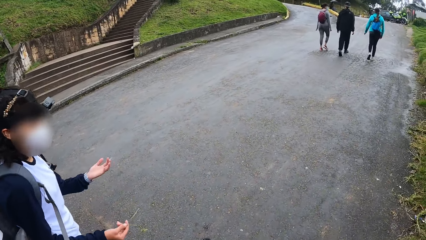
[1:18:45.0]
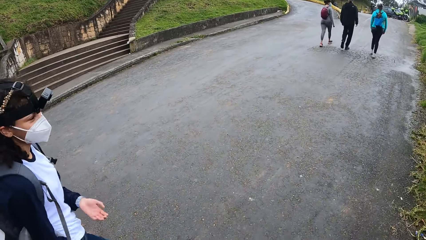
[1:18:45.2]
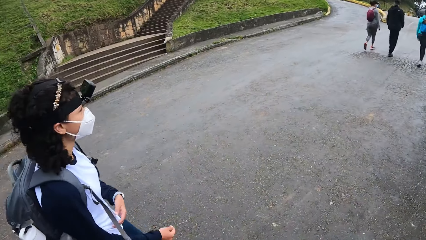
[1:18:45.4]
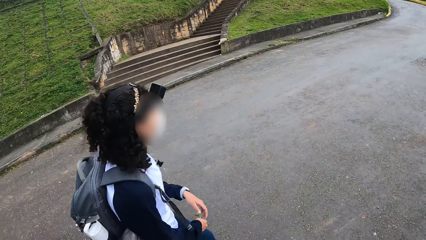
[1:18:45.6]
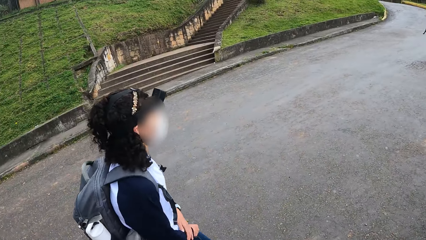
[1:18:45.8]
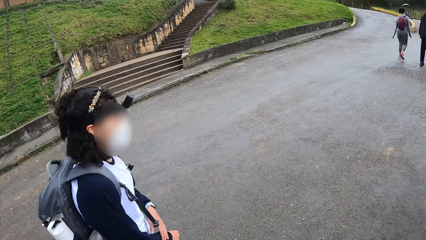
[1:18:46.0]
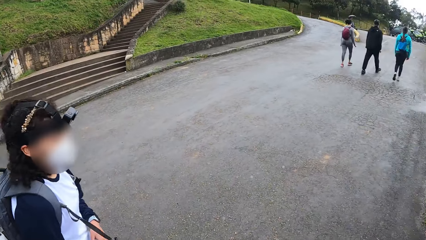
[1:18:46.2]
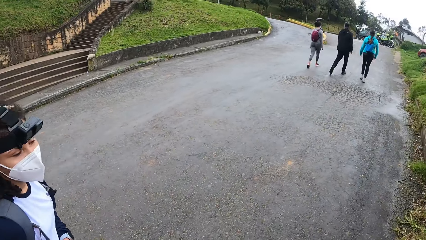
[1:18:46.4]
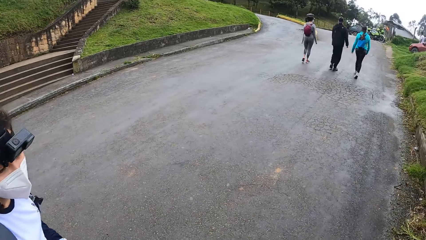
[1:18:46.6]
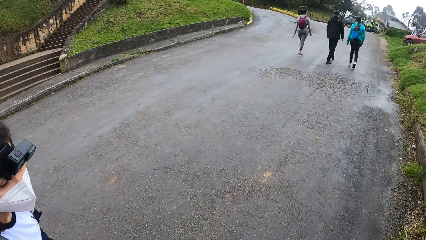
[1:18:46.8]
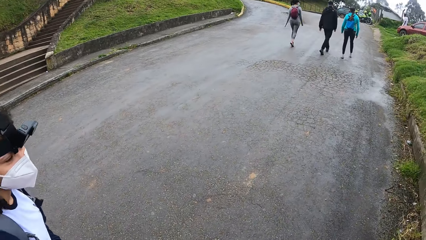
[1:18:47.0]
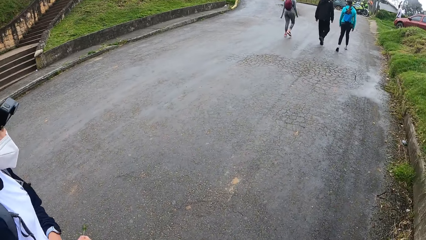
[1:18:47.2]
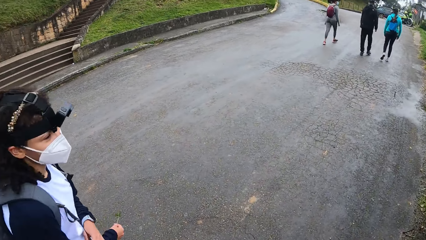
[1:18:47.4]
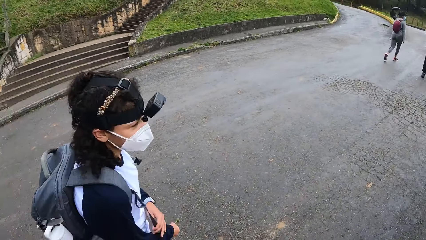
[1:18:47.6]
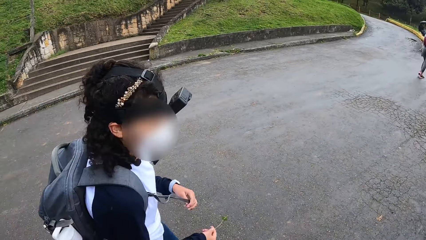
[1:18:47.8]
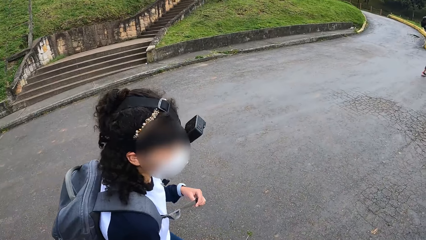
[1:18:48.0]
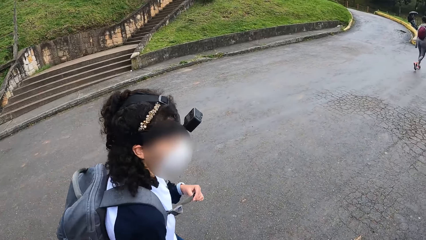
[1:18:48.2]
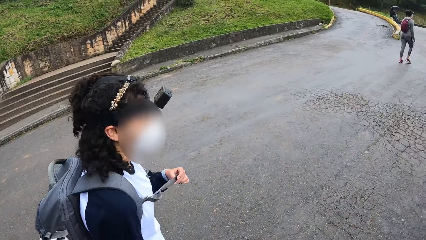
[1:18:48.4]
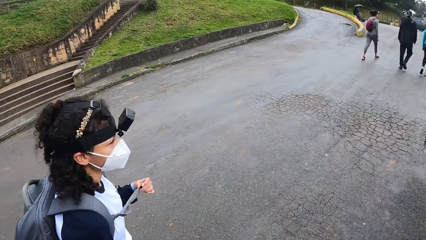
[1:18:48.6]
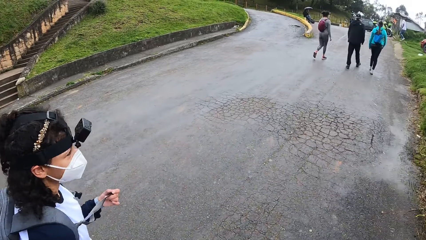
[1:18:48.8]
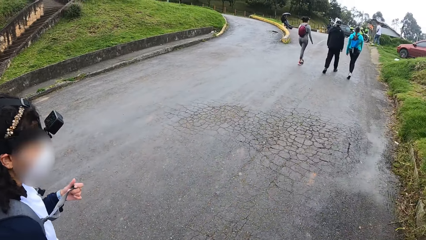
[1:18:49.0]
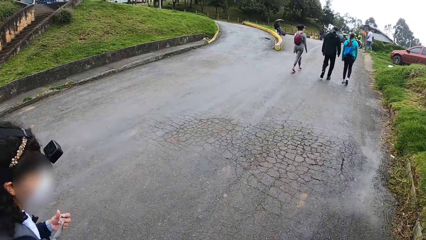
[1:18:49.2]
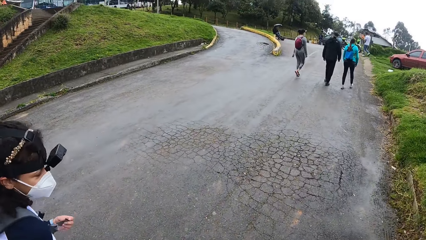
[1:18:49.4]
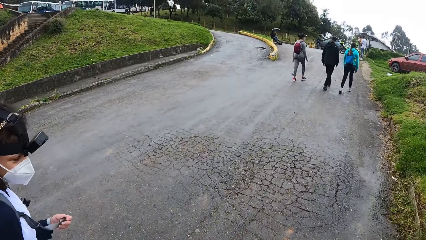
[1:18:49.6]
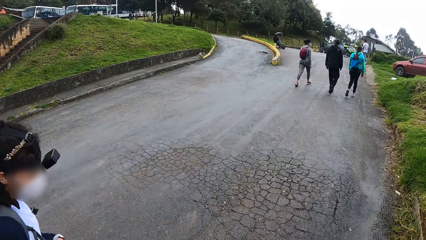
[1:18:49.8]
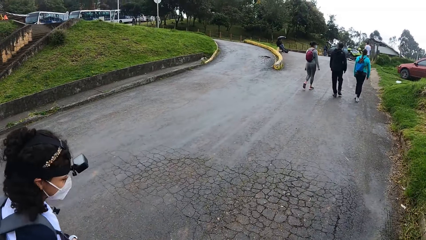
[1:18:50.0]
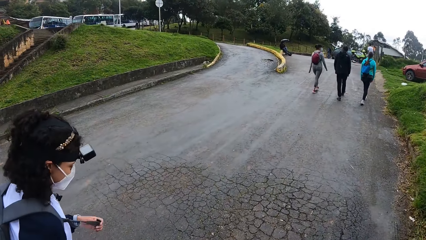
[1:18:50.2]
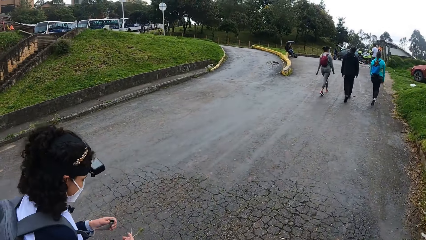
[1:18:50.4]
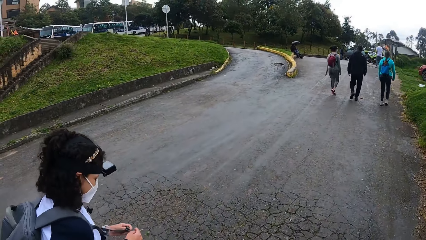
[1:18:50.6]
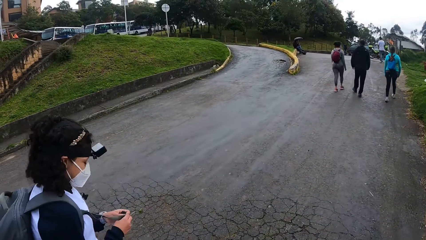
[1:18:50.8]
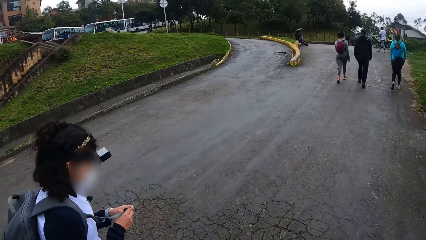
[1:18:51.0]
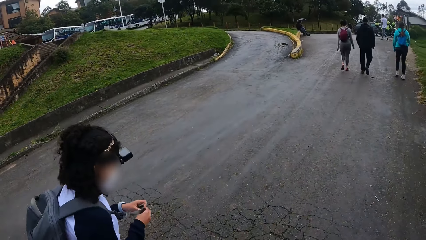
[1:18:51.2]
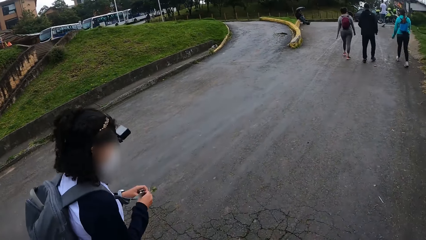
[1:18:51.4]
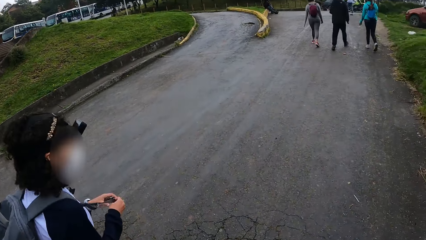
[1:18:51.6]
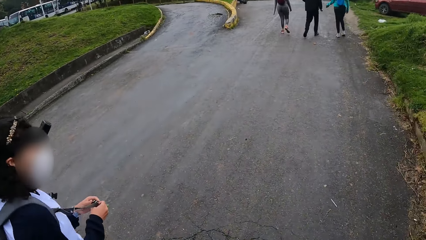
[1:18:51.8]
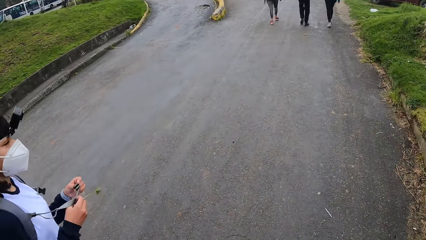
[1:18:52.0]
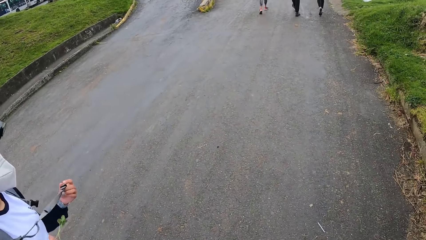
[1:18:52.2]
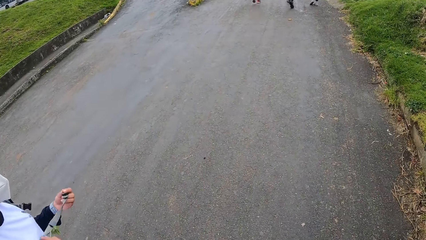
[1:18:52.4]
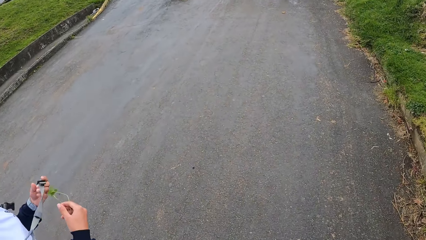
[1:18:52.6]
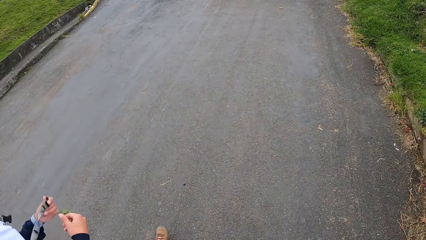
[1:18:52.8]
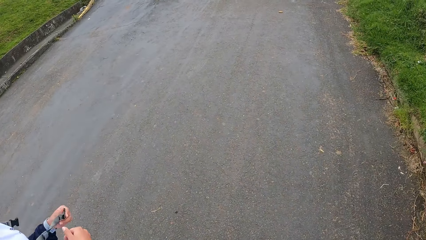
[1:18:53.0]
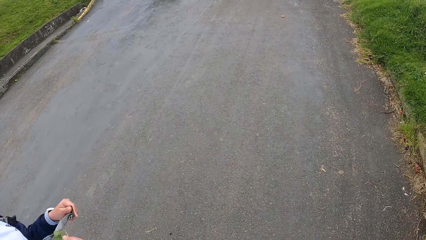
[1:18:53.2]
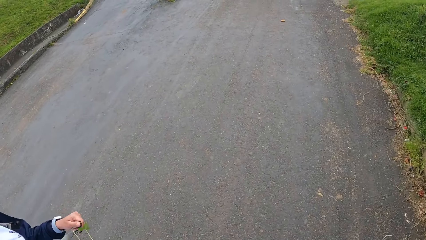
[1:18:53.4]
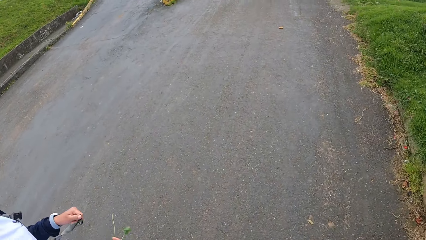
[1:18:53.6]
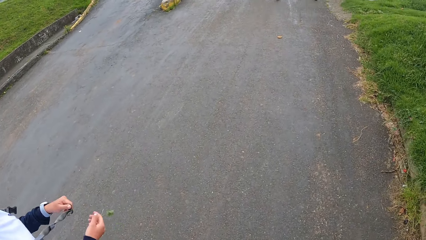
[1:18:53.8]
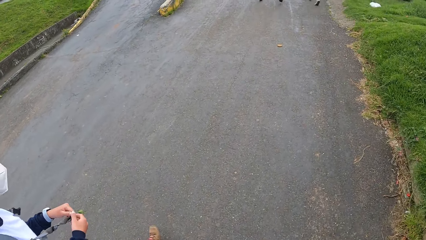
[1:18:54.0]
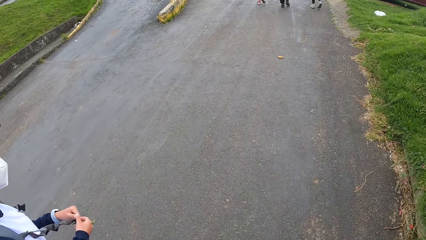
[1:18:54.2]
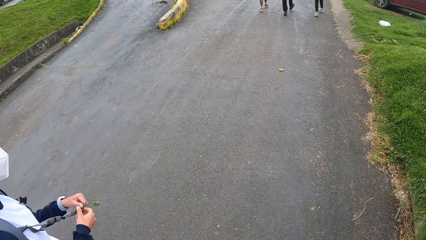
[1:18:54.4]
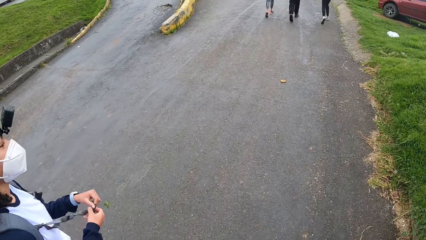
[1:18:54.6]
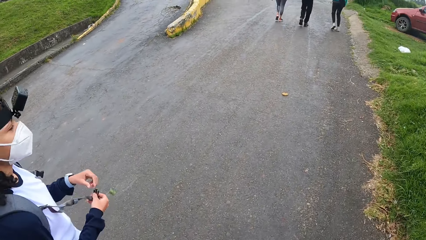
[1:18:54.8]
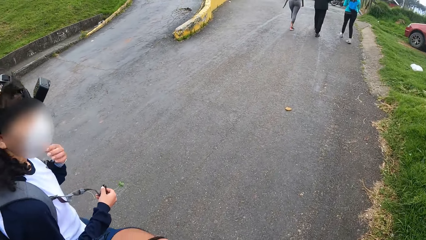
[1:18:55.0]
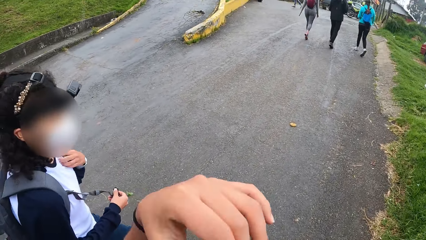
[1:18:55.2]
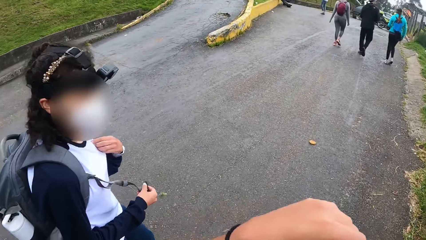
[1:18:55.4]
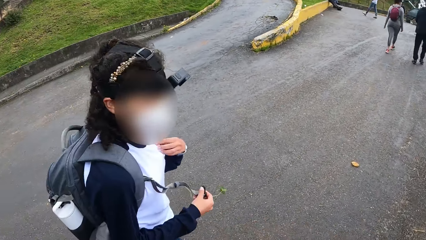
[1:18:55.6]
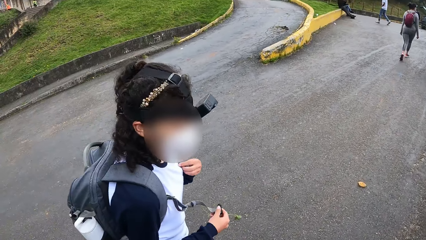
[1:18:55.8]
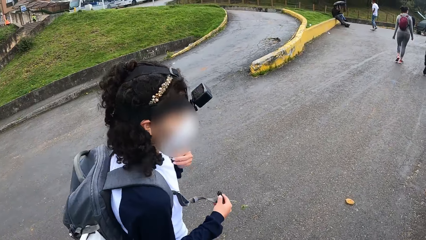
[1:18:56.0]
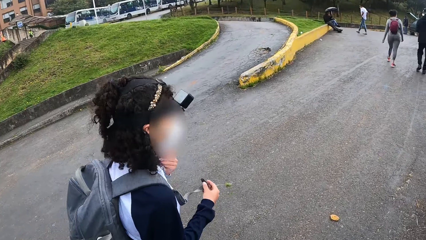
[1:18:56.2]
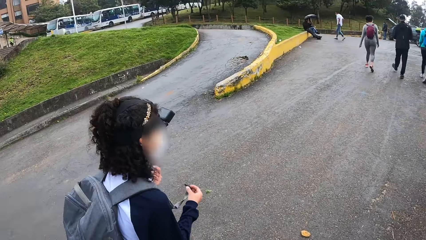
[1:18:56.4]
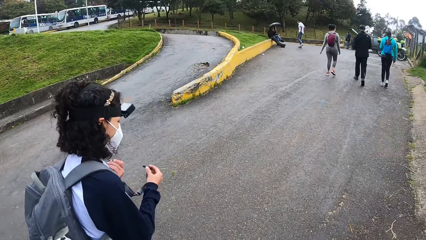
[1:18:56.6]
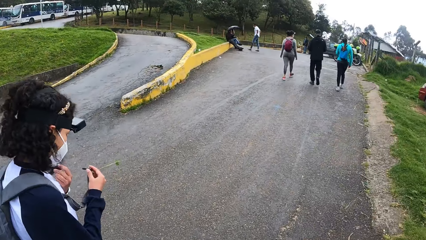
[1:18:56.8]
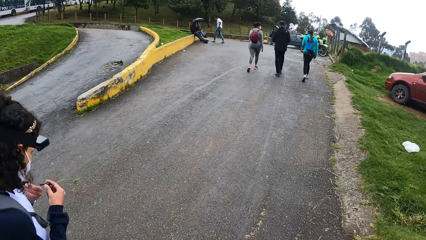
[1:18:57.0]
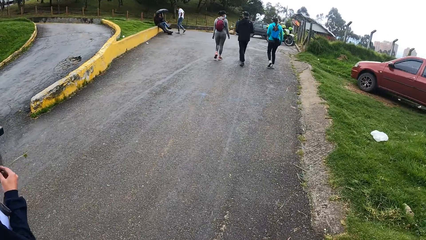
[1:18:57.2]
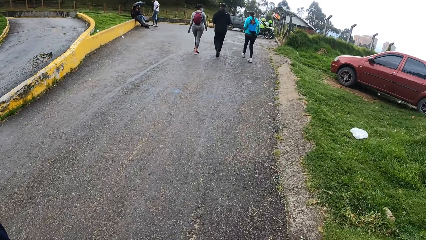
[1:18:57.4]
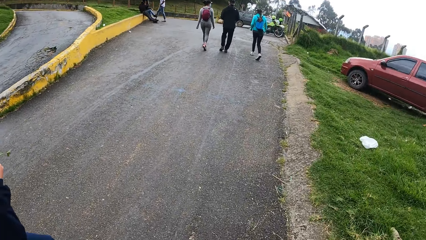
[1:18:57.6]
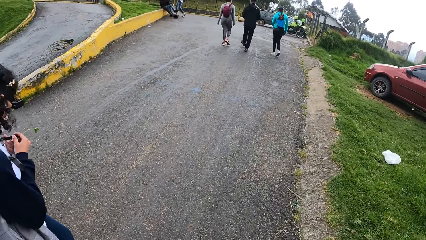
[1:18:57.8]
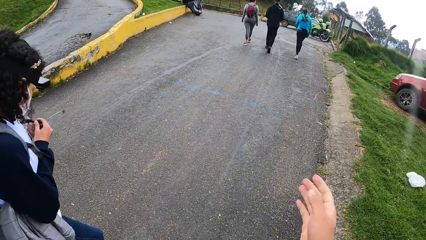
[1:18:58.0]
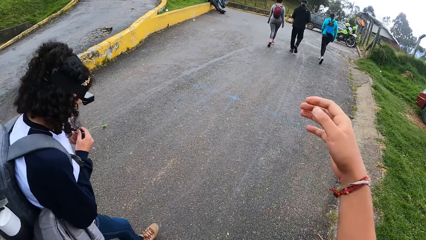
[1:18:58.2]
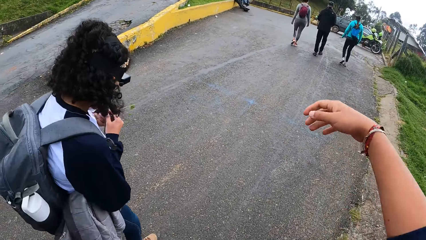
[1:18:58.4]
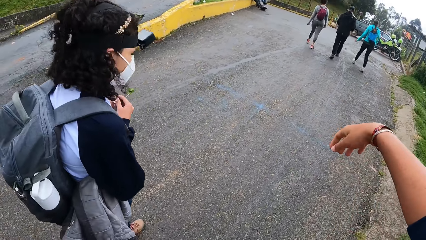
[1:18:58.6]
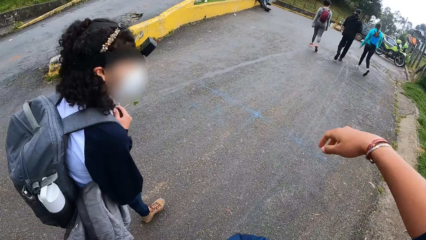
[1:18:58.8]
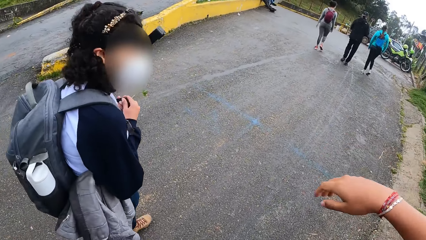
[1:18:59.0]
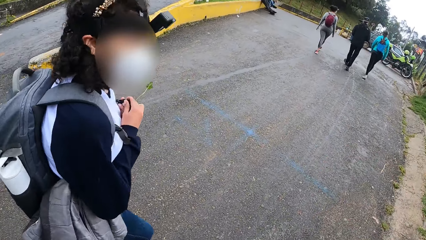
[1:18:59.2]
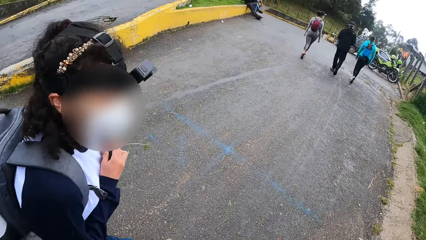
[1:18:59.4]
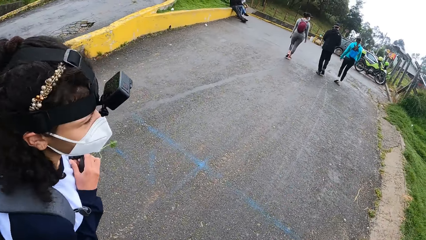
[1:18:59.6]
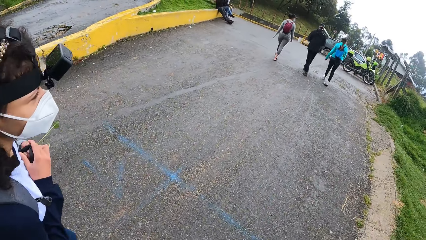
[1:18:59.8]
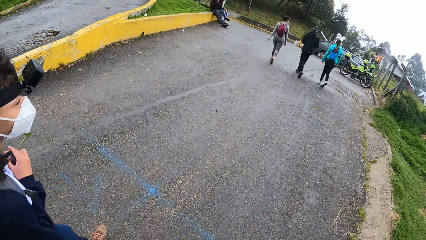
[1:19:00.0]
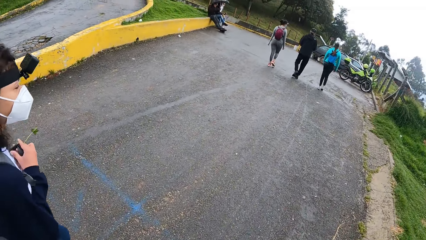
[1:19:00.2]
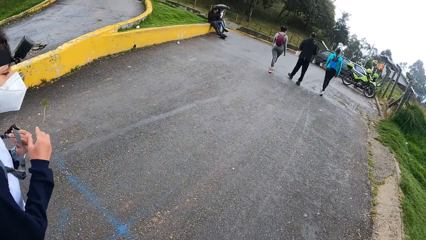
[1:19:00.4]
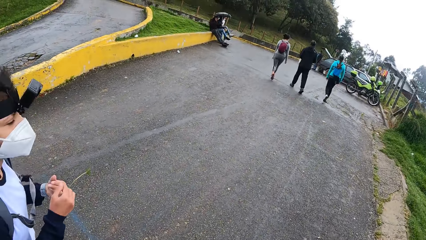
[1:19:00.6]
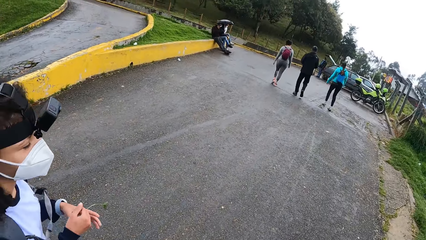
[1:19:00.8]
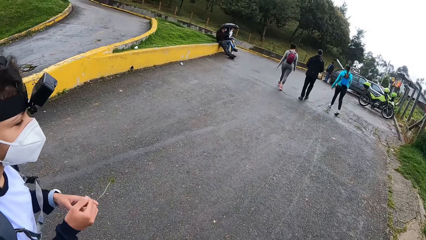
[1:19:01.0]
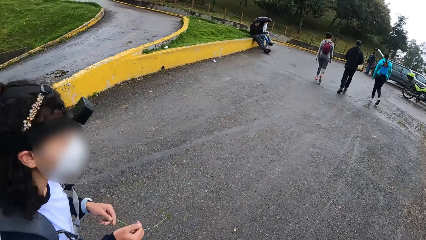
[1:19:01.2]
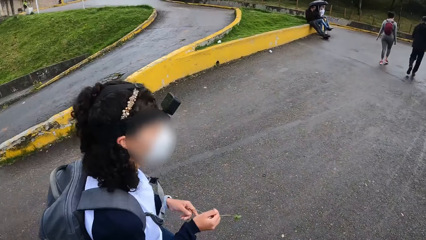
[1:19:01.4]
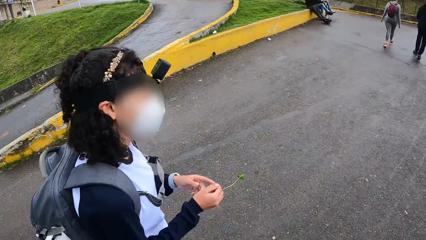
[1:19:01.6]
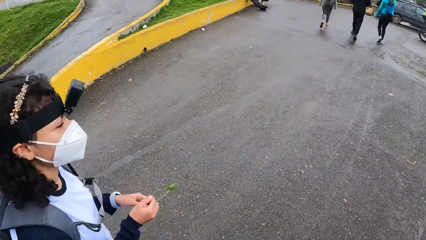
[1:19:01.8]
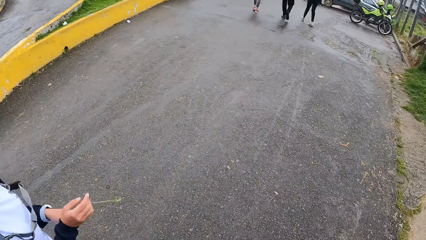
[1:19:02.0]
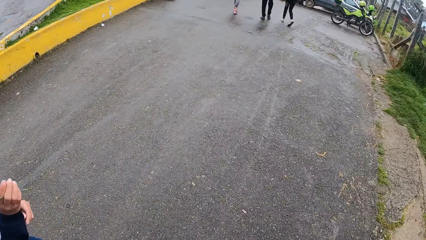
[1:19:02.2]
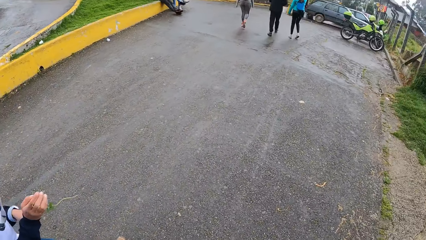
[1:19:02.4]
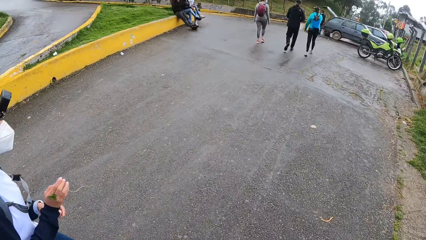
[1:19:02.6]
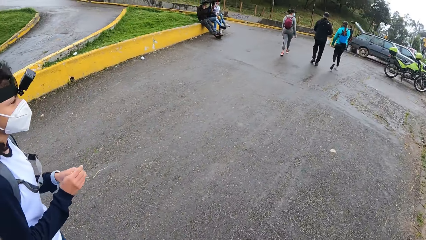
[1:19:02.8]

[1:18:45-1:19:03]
The woman gestures out with her hands and plays with a rope on a backpack on her back with her left hand. The camera wearer walks on the road. The woman holds the plant with both hands and plays with the rope on the backpack on her back with her right hand. The camera wearer stretches his right hand. He gestures out with his hand and walks on the road. The woman gestures with both hands.
